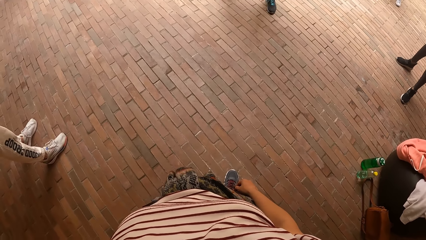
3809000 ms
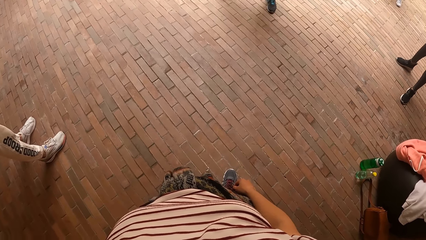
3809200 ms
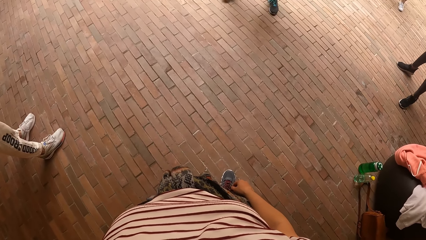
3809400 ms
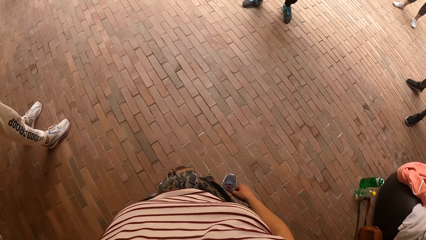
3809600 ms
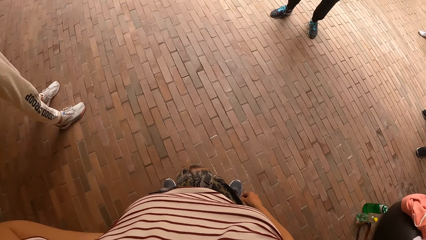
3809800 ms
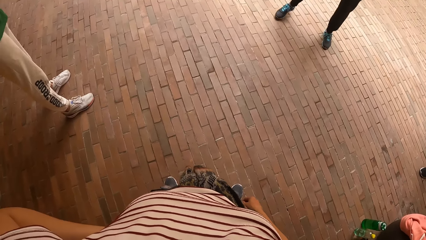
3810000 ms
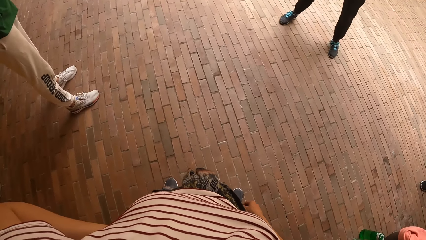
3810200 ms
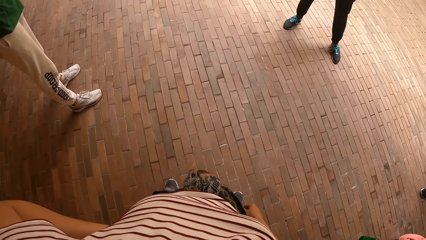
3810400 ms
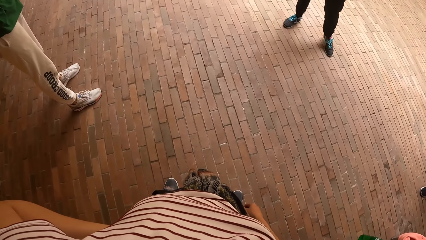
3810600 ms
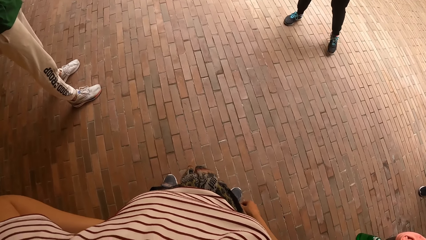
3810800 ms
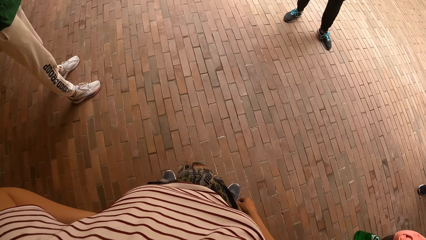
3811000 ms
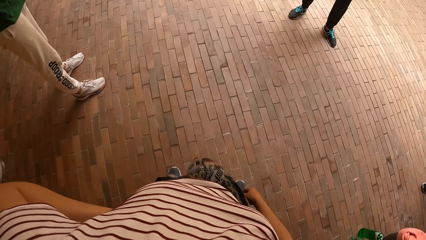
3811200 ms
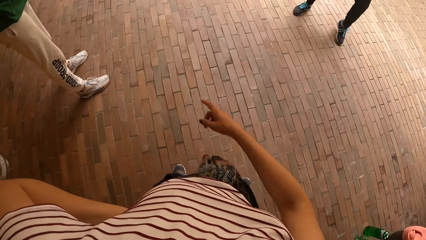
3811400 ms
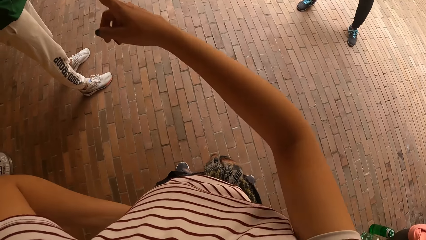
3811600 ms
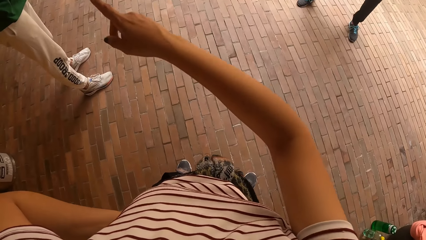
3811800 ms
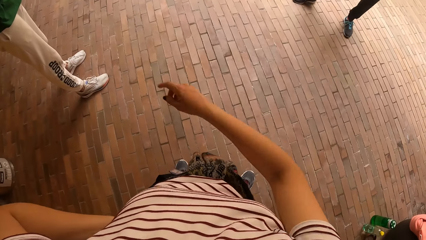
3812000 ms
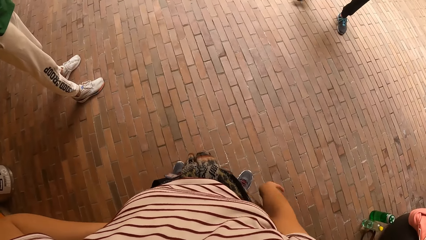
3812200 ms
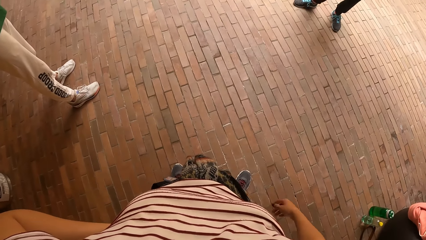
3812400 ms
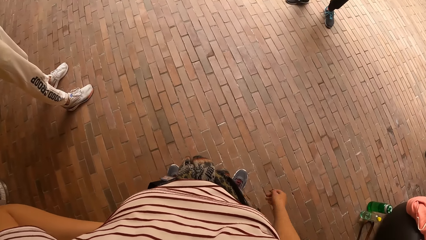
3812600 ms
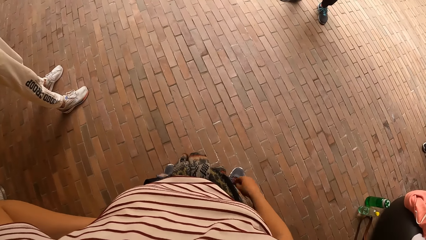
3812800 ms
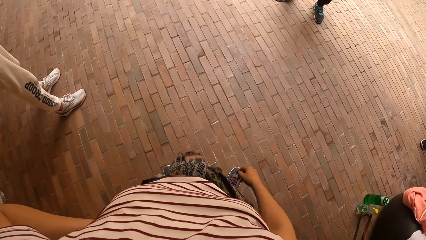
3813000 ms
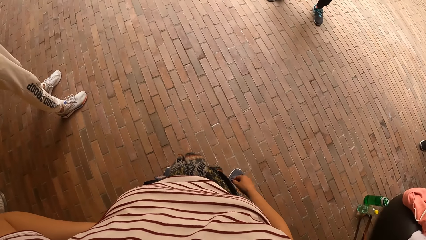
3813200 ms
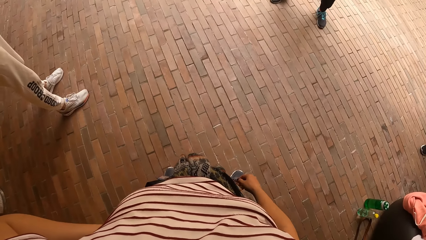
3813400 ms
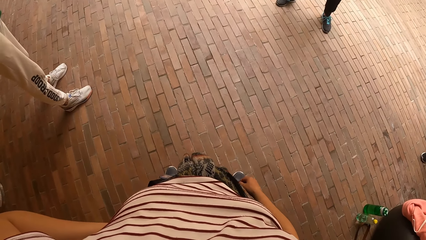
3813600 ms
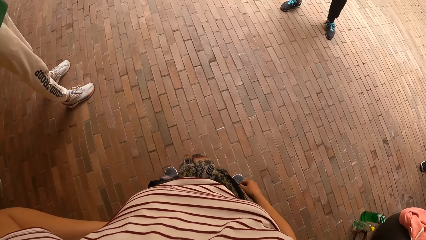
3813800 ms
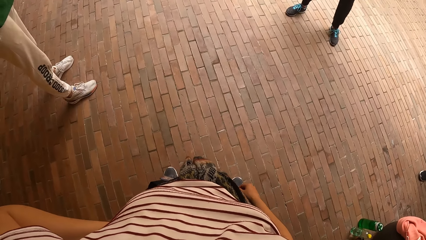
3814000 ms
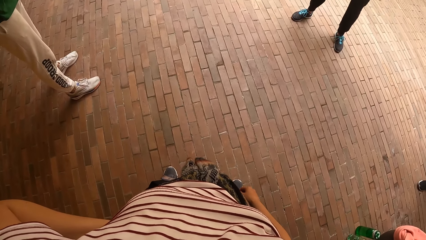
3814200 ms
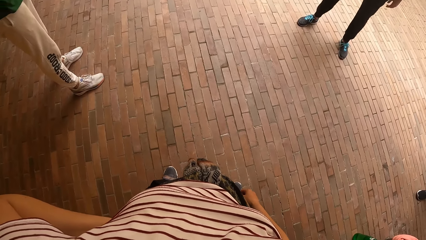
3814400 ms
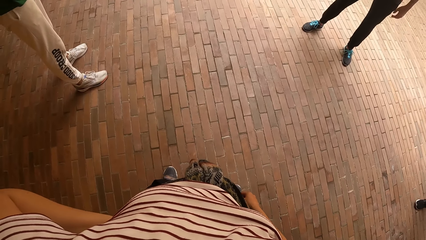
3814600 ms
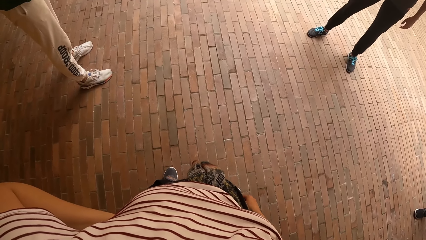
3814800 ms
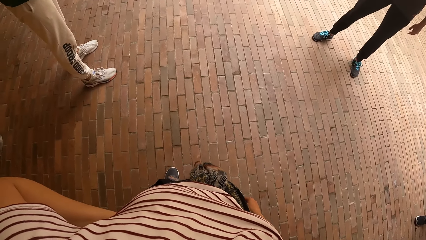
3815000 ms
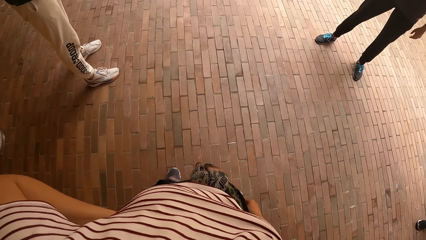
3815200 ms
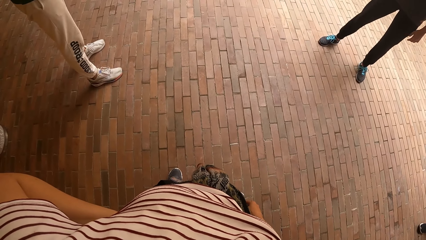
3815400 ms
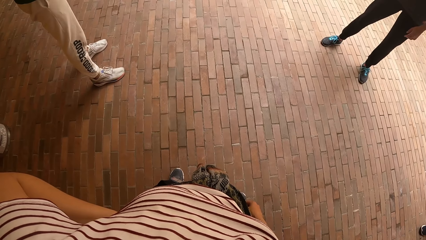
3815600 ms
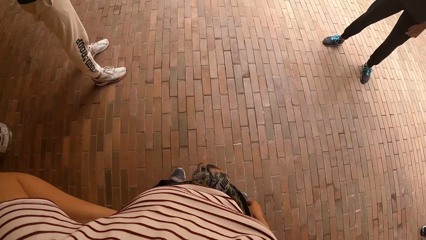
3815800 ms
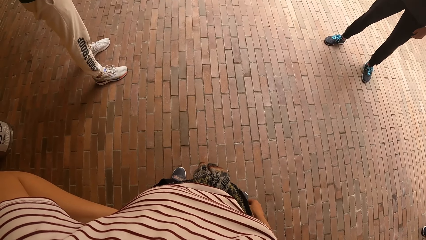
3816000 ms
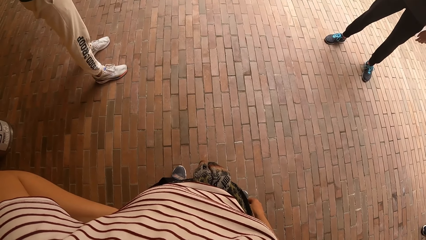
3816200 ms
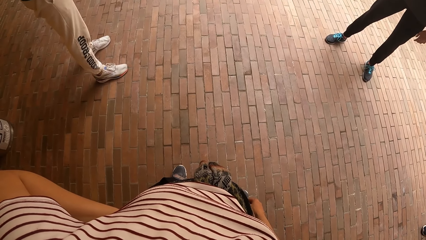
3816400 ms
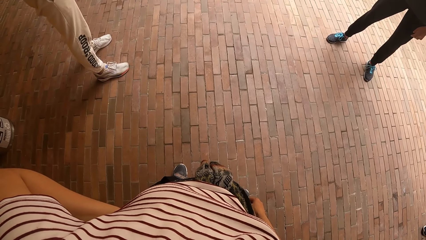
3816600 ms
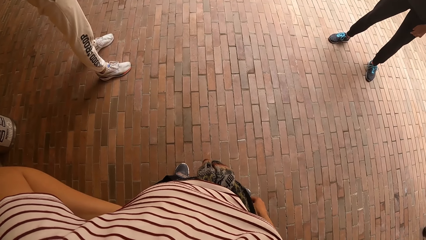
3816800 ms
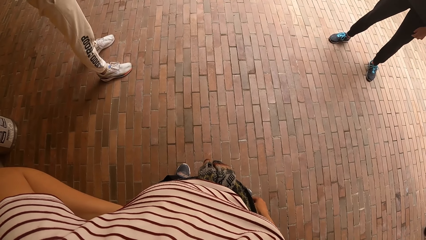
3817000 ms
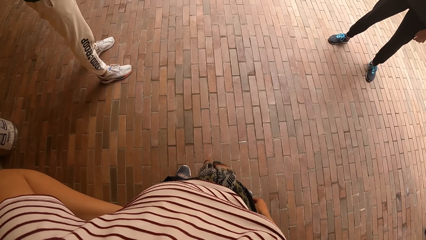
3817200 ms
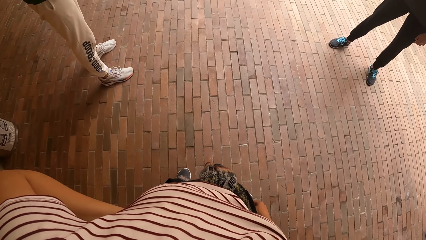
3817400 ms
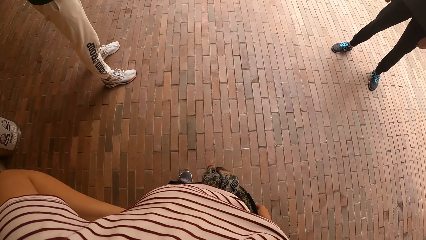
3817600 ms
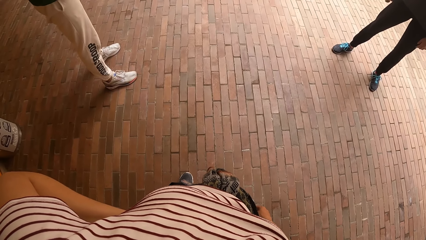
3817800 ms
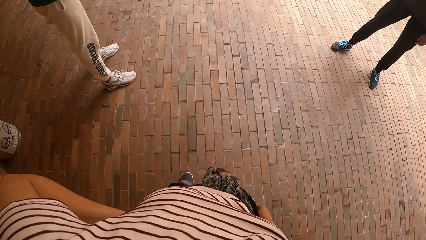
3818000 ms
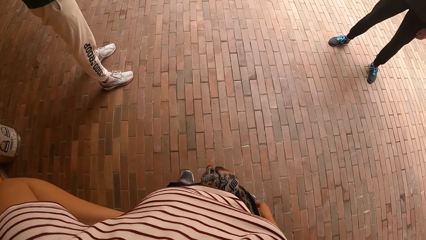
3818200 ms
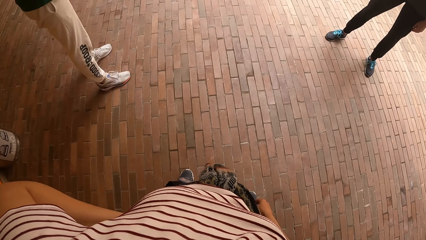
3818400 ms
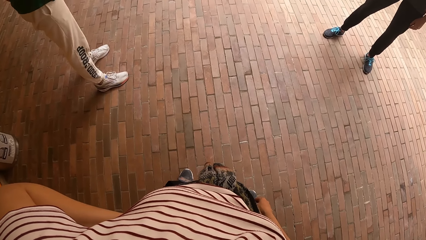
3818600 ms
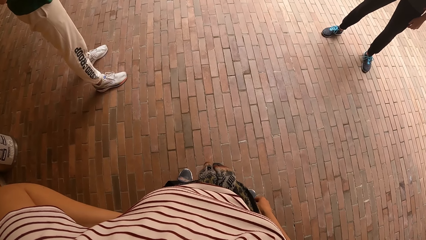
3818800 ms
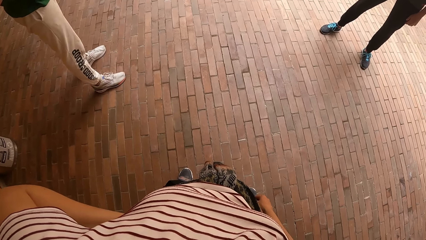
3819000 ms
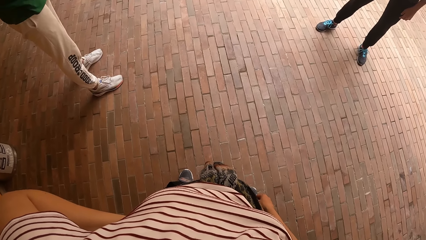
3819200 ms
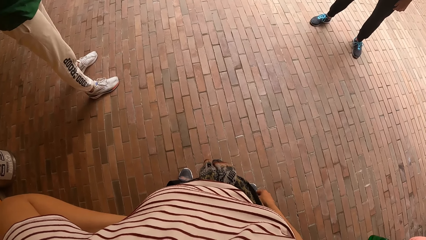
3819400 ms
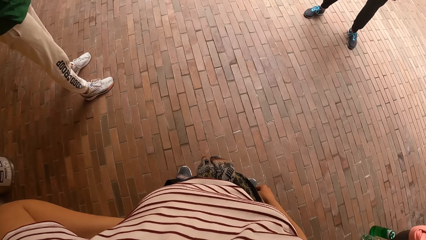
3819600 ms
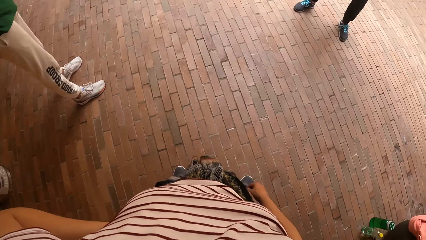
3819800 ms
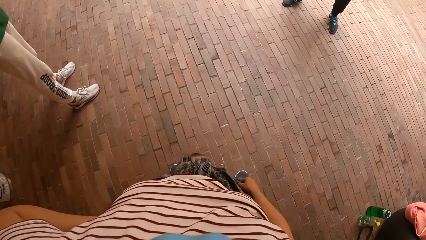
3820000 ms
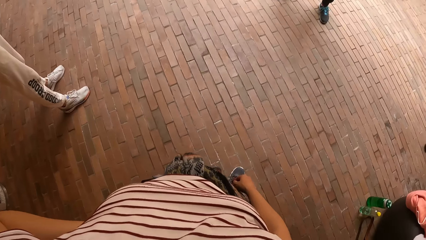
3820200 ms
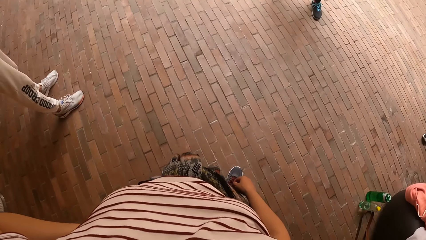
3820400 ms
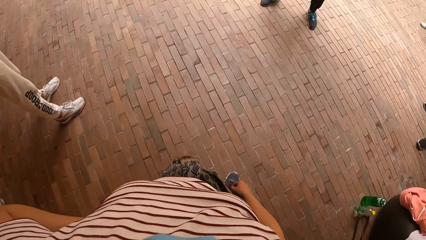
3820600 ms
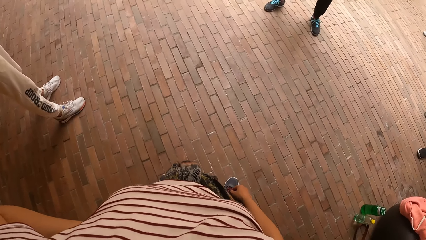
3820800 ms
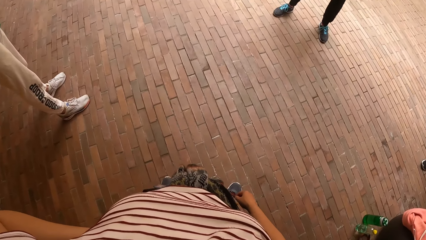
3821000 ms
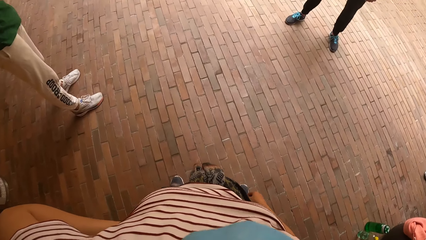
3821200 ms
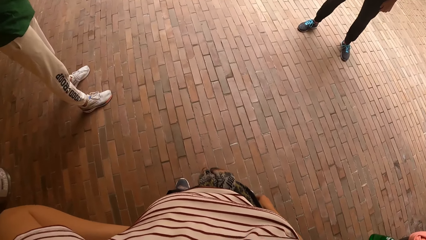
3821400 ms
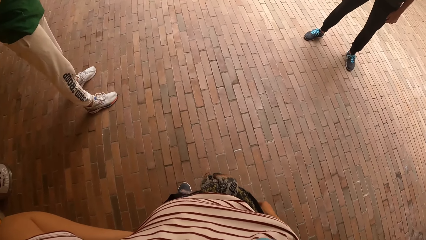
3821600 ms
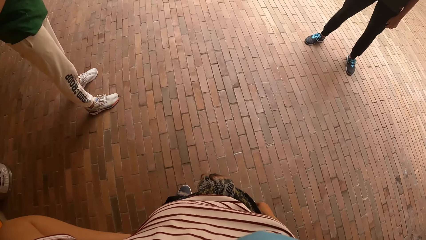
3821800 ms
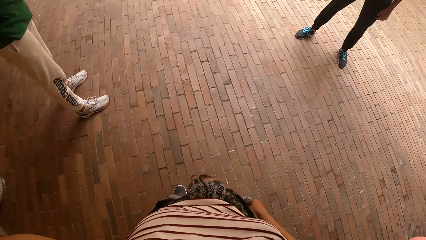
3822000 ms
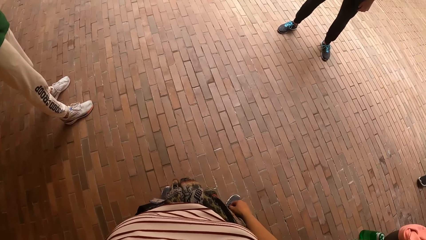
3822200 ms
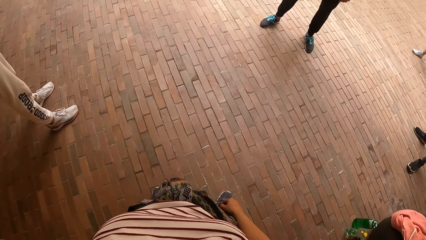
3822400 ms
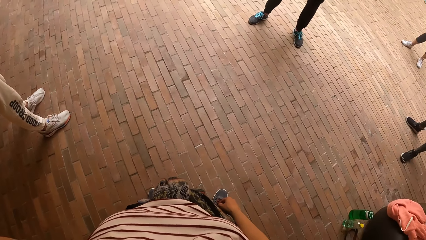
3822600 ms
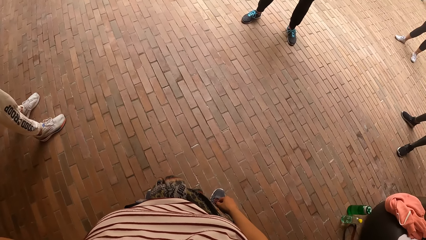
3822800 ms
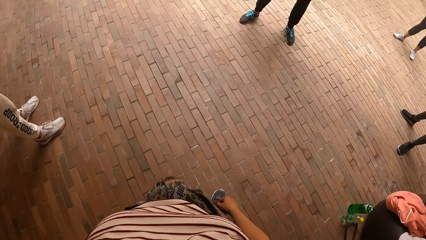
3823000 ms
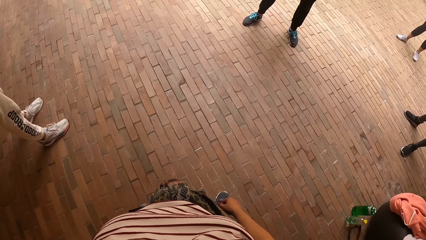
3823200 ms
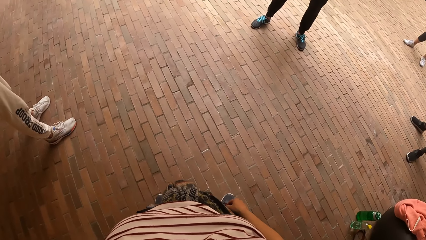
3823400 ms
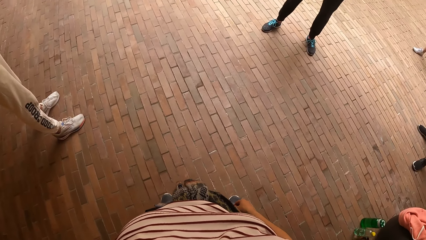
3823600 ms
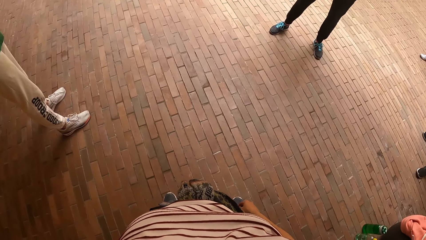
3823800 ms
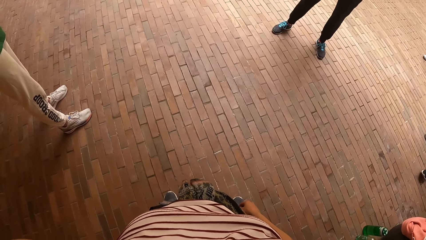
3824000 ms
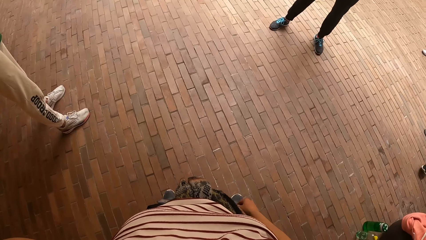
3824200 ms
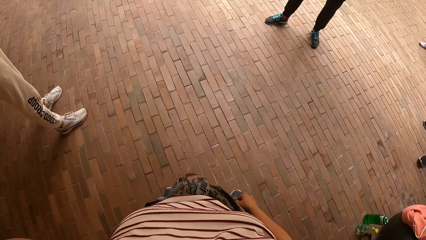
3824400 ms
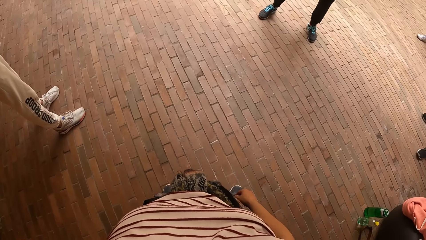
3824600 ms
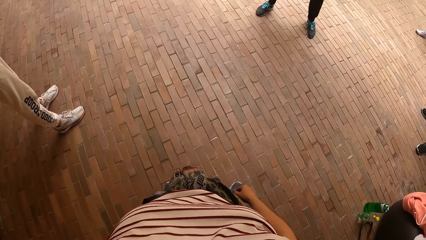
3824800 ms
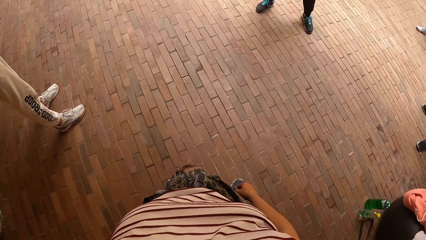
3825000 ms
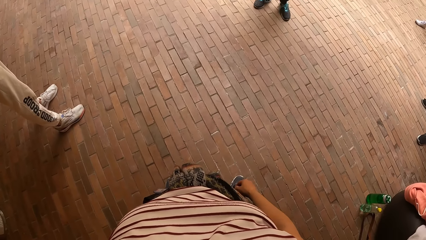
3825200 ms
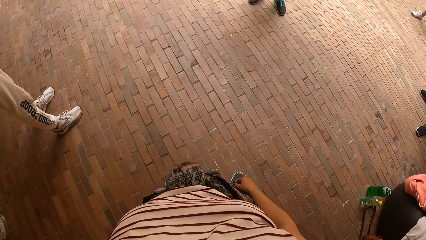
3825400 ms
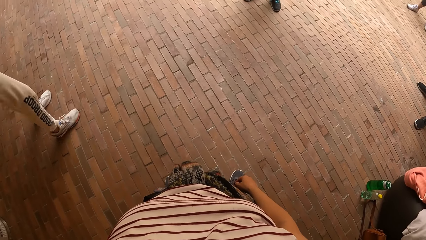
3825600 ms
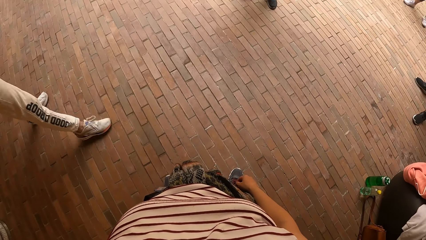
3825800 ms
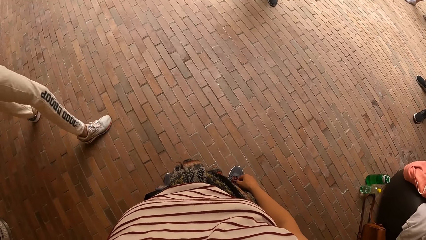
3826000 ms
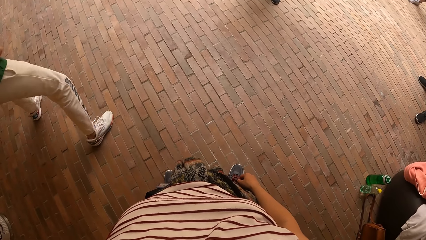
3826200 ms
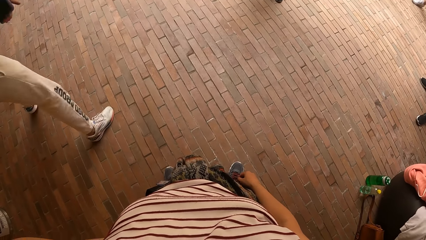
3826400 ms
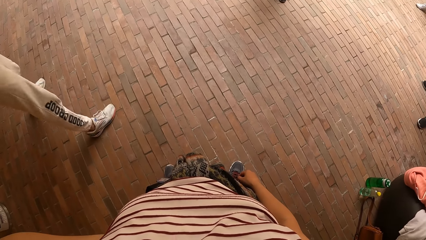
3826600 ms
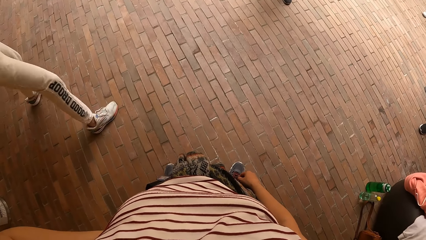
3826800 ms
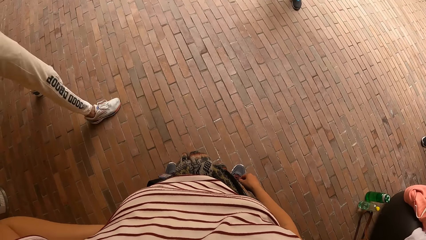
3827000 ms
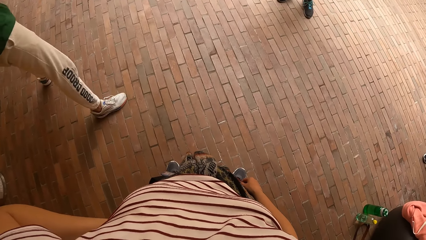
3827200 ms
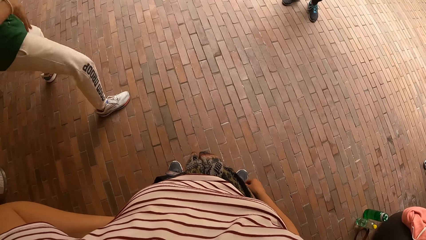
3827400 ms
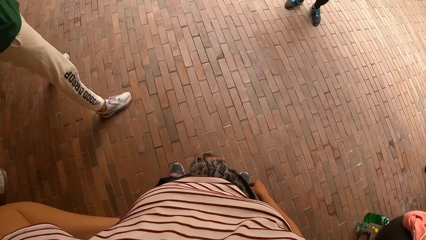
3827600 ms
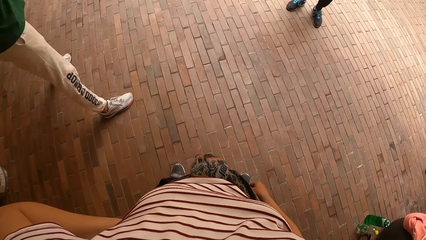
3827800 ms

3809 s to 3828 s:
The camera wearer converses with the man. They lift the right hand, drop the right hand and look around. The other man dances in front of the group of people.
